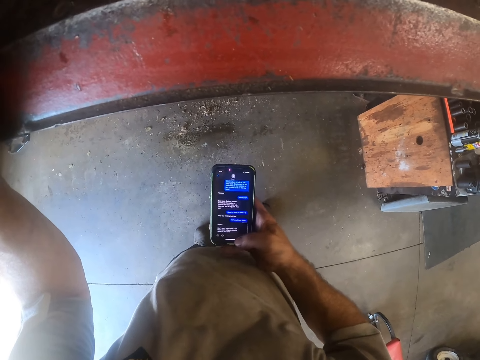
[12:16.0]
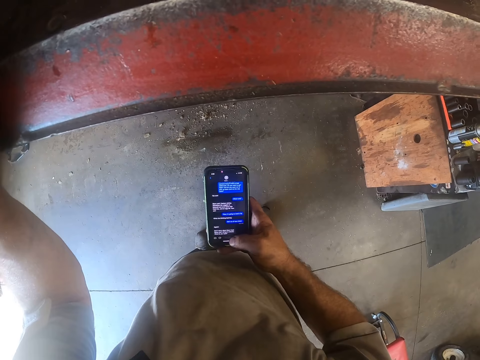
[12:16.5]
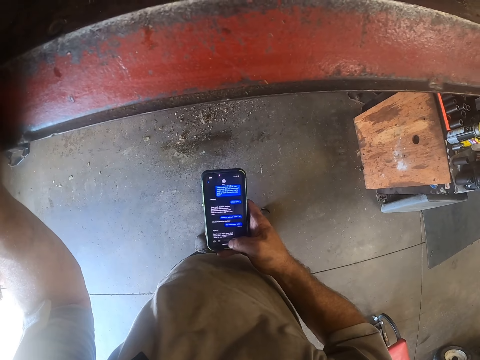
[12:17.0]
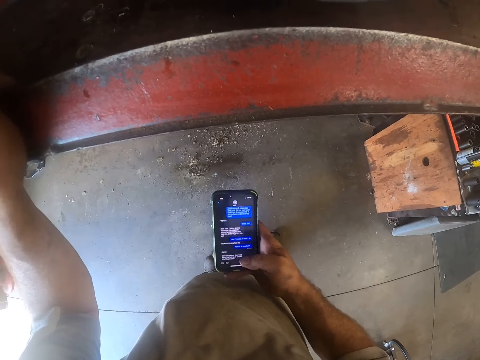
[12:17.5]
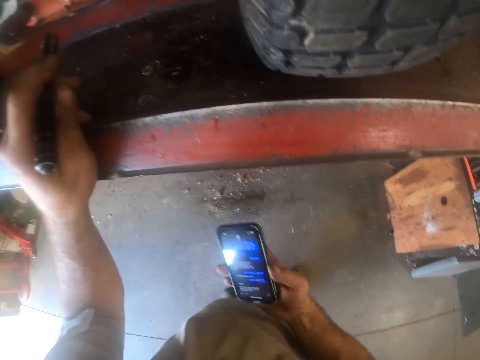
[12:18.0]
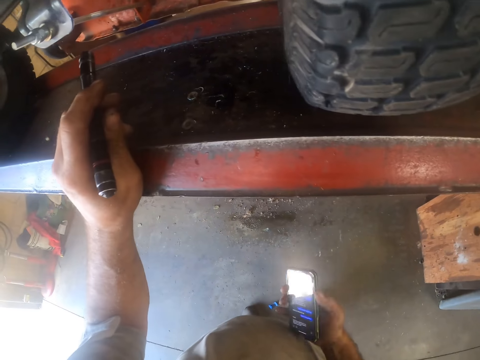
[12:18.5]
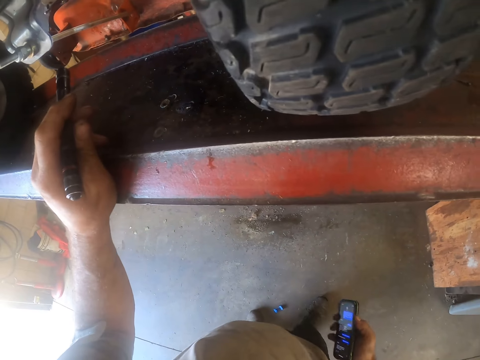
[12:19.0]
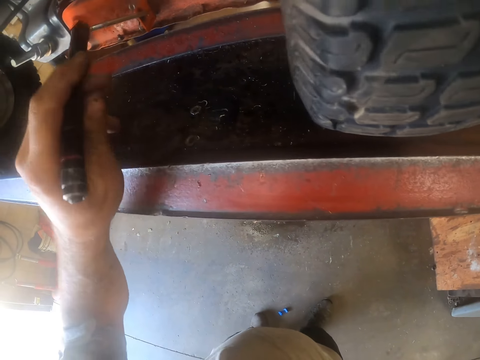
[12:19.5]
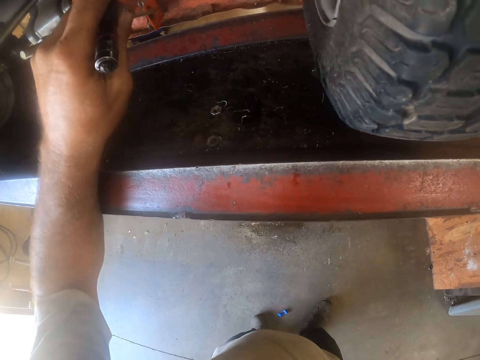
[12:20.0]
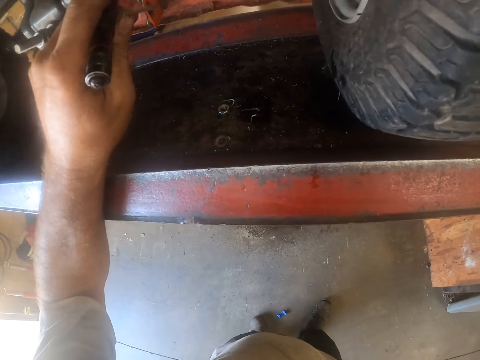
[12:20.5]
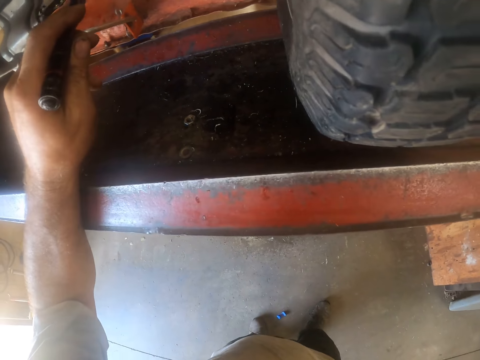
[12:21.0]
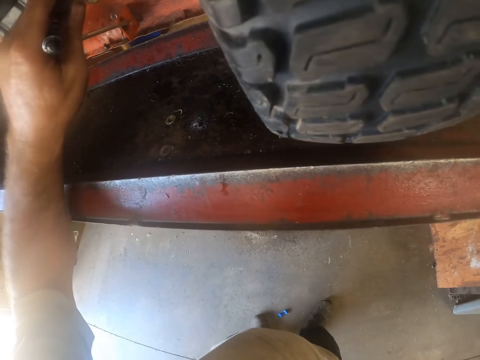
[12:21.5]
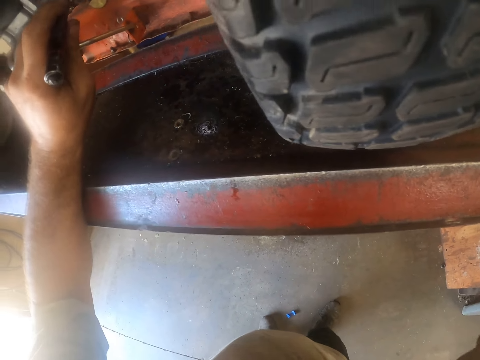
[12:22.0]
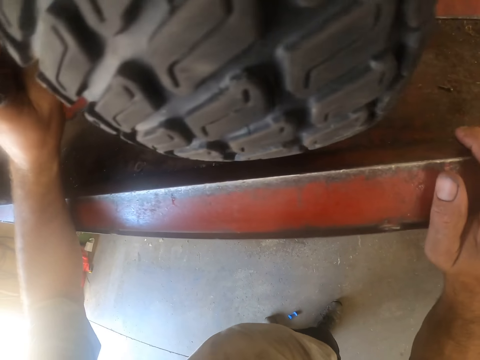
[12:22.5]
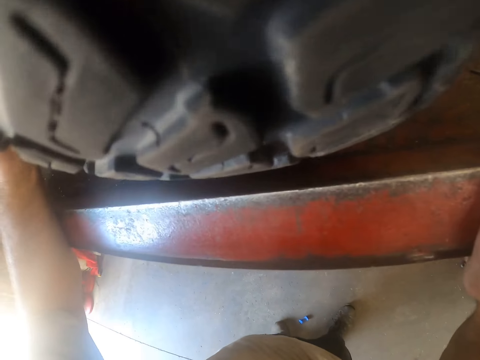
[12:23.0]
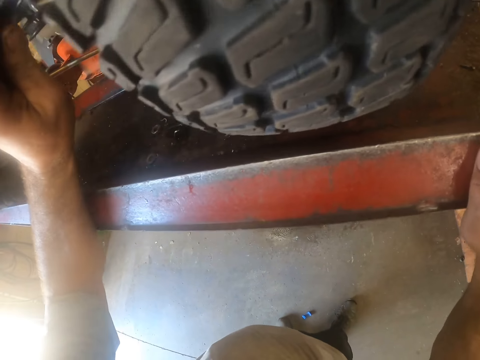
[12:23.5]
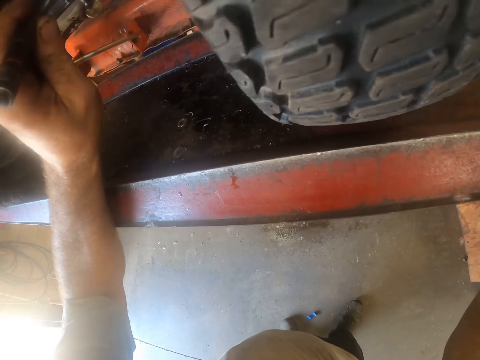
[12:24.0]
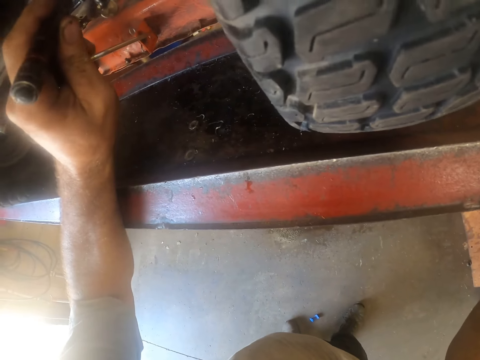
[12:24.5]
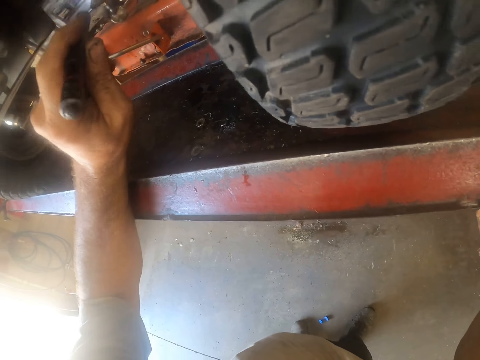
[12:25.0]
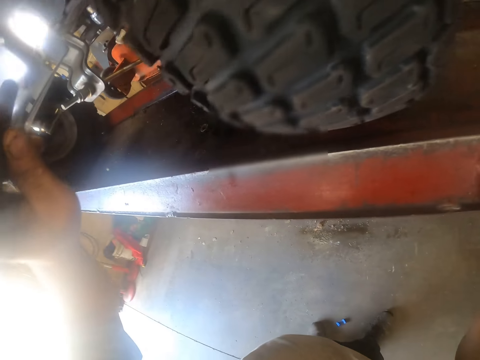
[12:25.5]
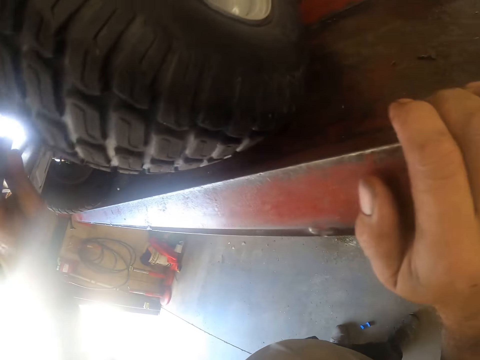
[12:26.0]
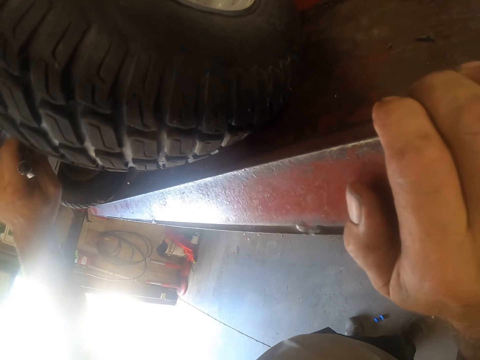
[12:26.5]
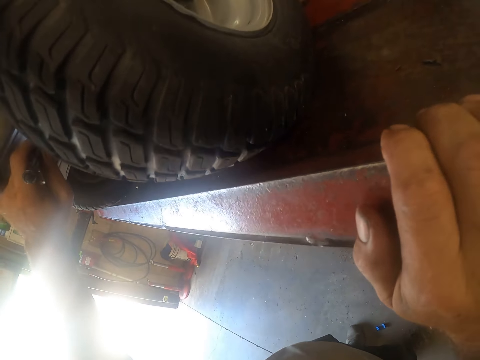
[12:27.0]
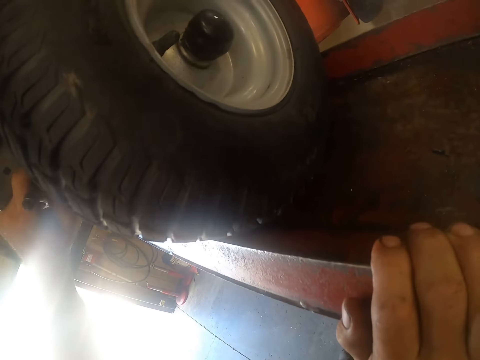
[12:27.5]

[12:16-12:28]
The camera wearer drops the phone in his back pocket. He inspects the lawn mower with the torch light.

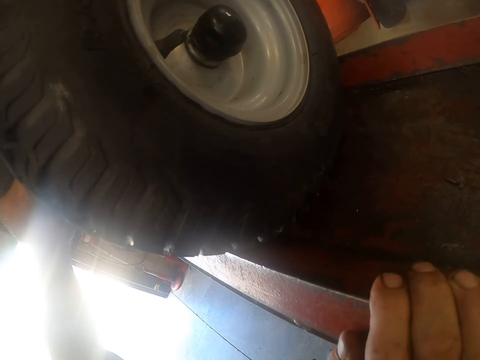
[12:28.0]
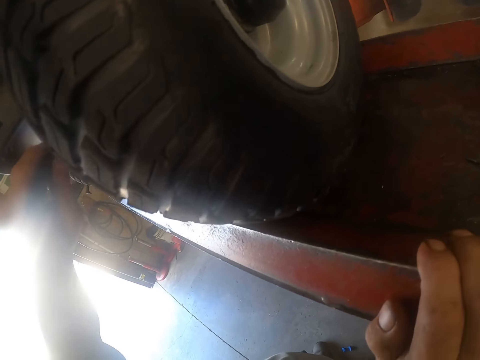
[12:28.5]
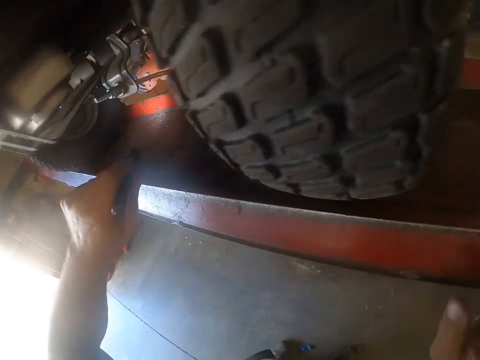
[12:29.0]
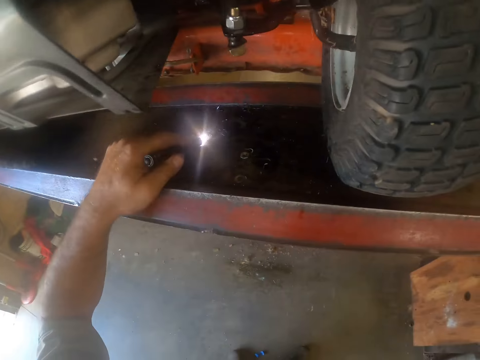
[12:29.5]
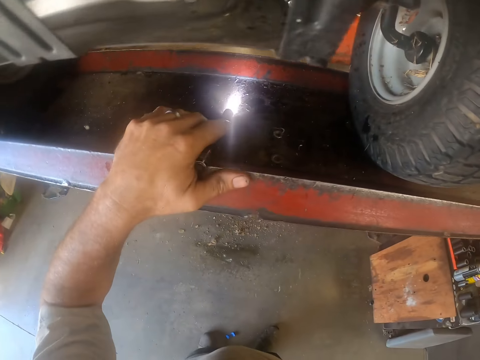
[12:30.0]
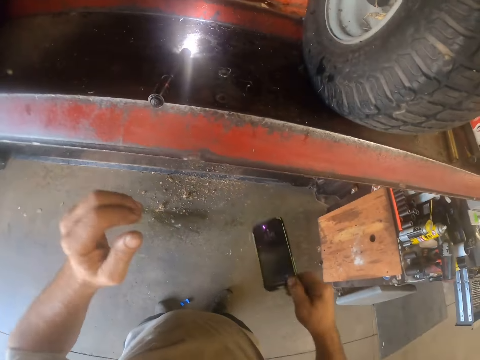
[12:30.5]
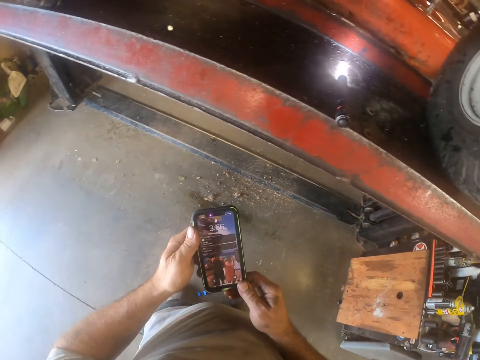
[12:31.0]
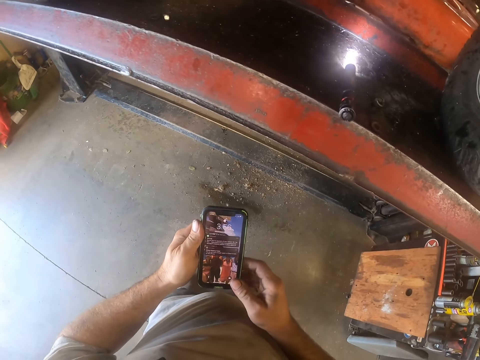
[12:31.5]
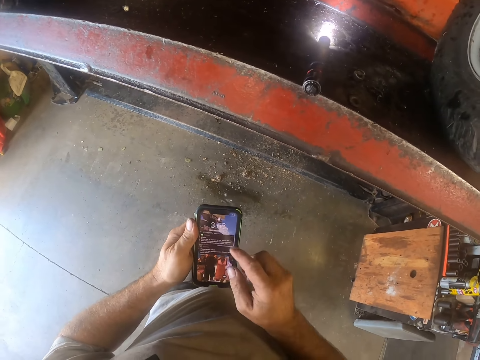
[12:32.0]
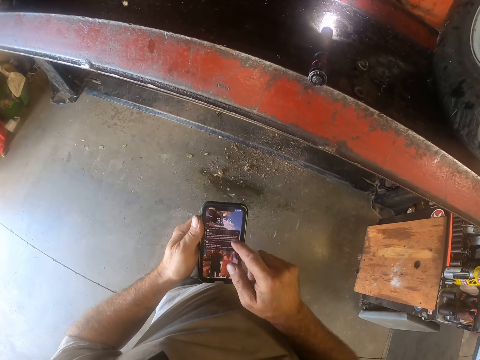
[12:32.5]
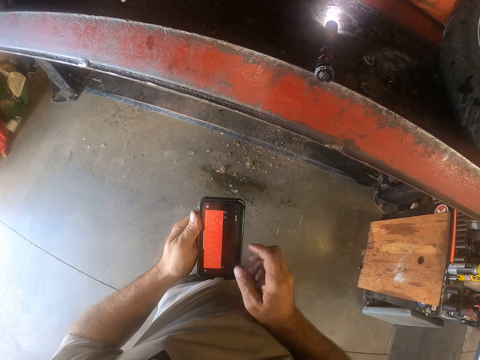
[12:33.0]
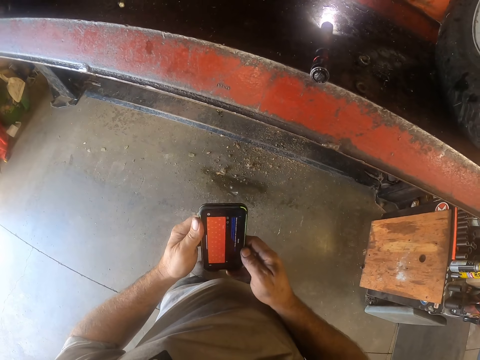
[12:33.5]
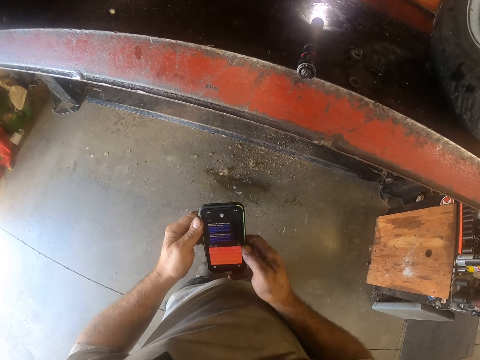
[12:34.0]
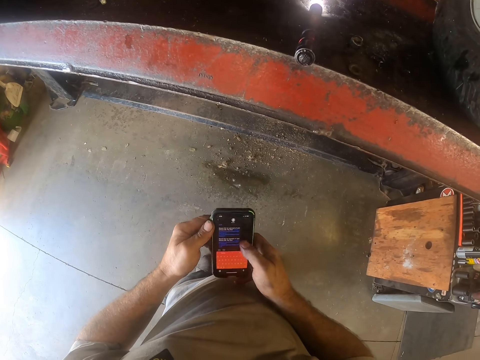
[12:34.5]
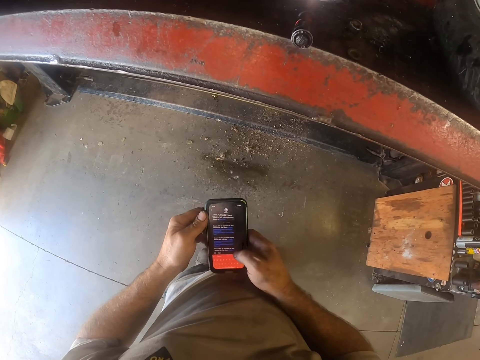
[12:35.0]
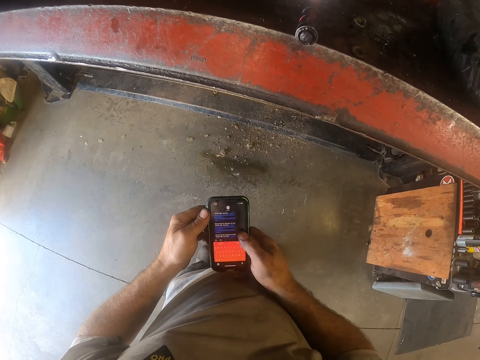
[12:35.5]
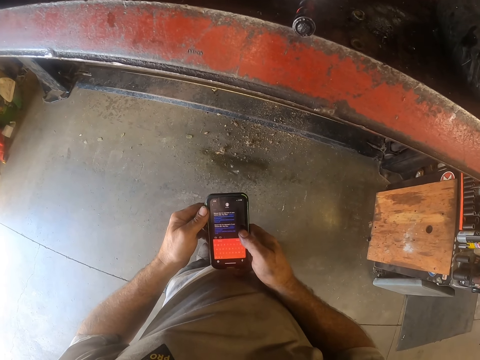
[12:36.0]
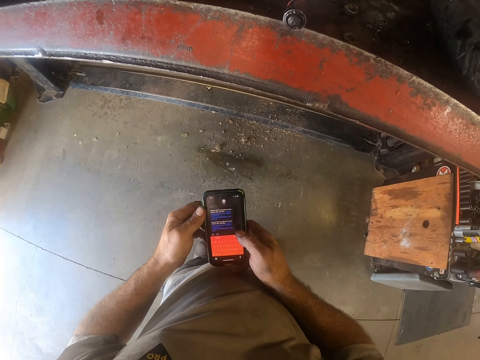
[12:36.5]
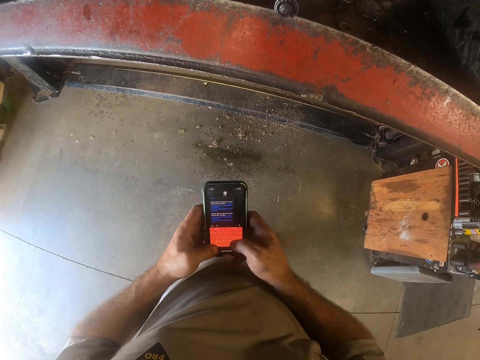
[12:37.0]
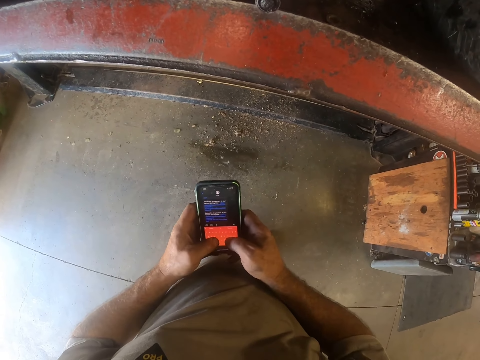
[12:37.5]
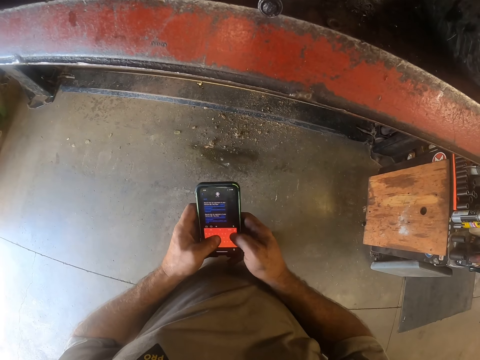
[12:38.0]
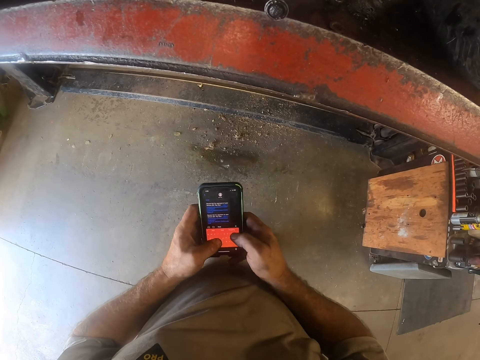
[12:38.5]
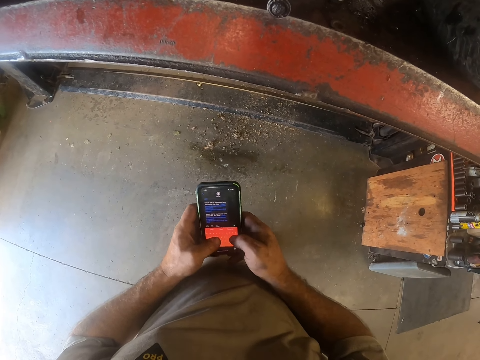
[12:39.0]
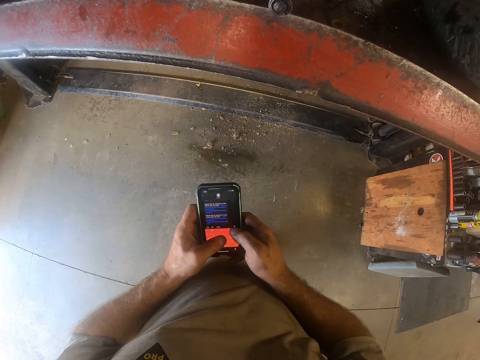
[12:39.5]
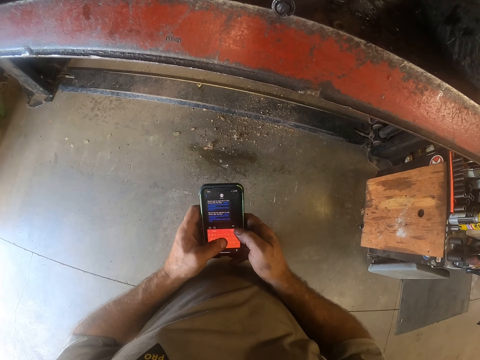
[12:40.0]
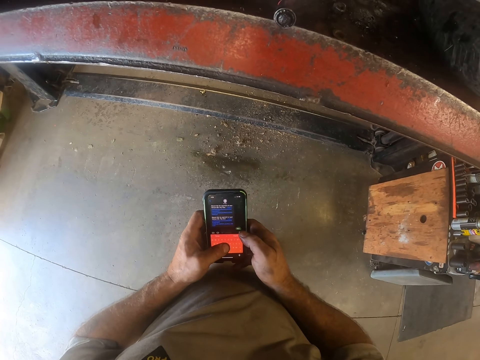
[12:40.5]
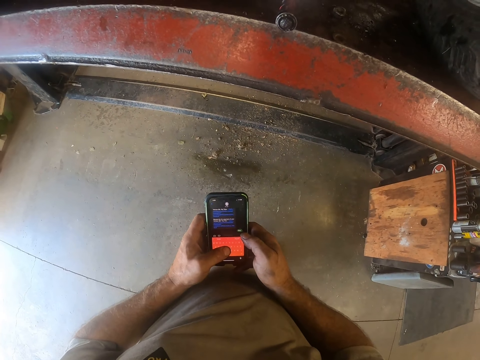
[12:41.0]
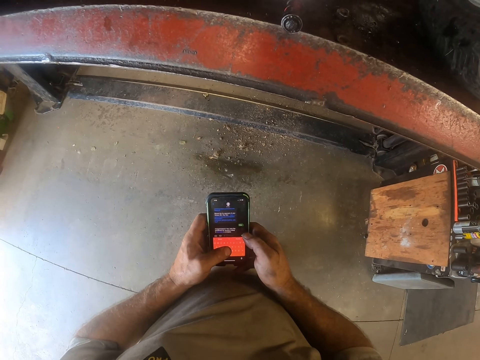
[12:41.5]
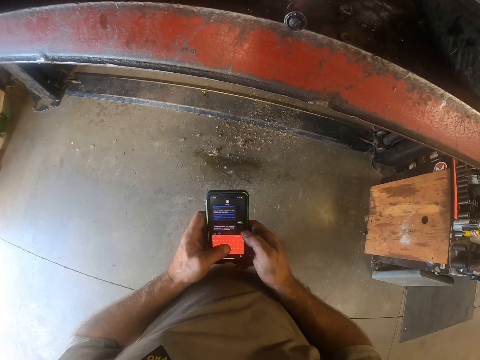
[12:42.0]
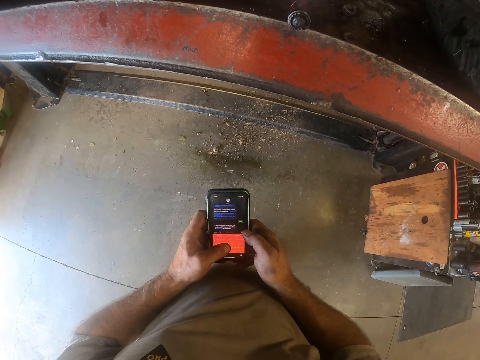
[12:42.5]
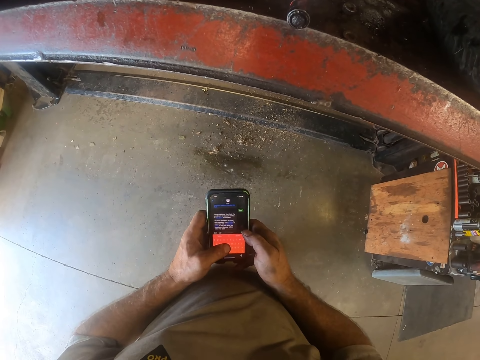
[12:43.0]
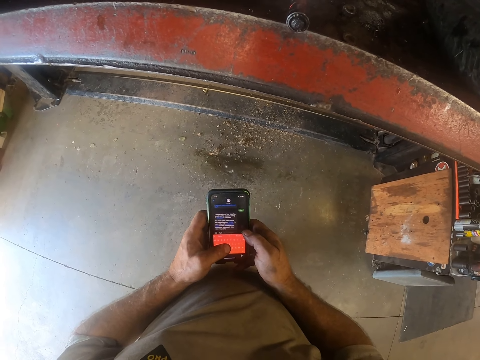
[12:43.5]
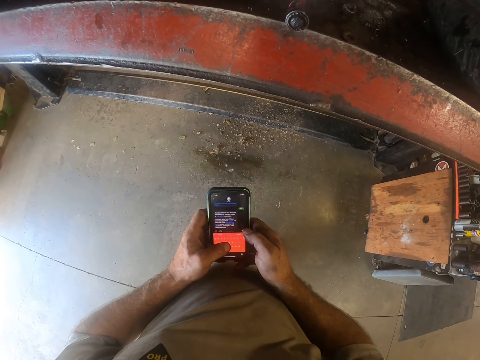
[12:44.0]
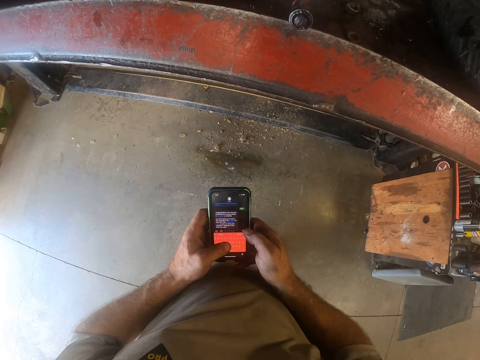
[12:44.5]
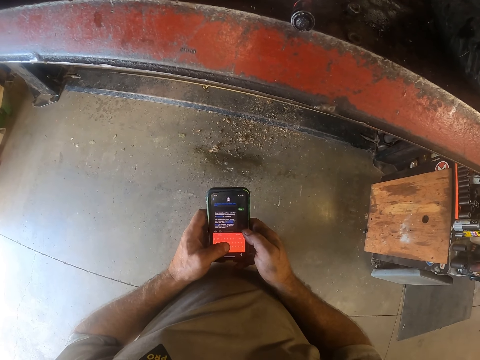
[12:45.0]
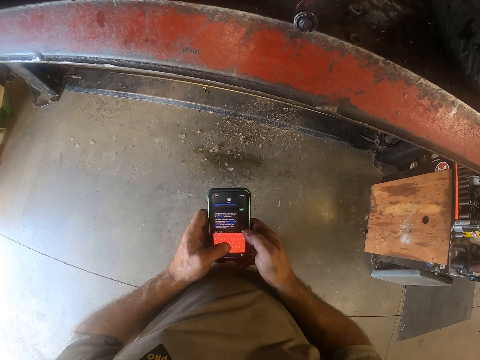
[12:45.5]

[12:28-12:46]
The camera wearer drops the torch light on the stand. He picks up the phone from his back pocket with his right hand, passes the phone to his left hand, and operates the phone with his right hand. He peruses the phone. He holds the phone with both hands. He operates the phone with his right hand. He operates the phone with both hands.
